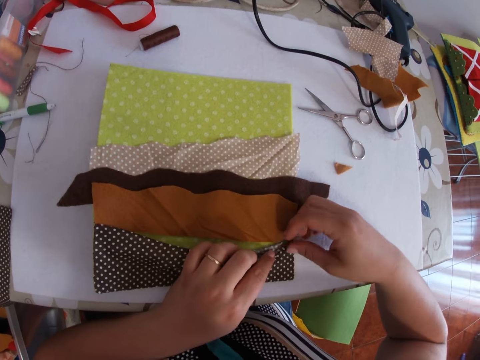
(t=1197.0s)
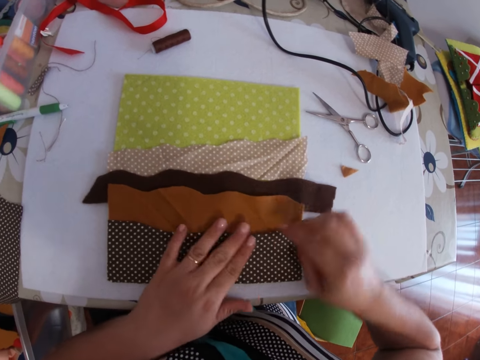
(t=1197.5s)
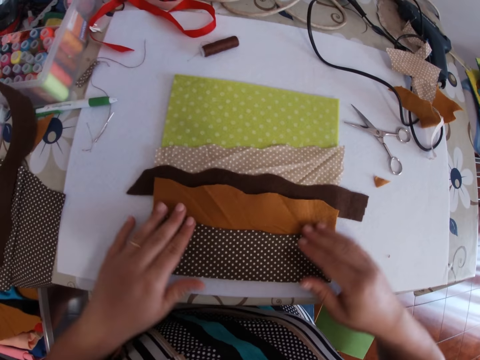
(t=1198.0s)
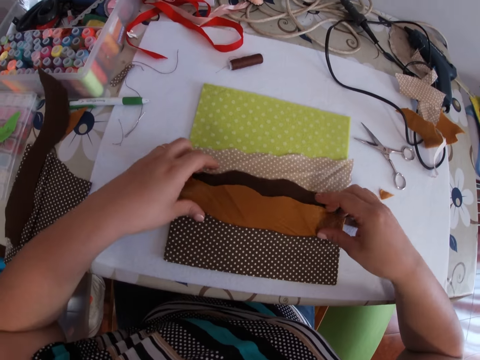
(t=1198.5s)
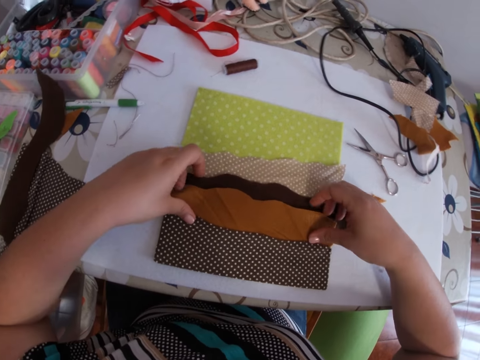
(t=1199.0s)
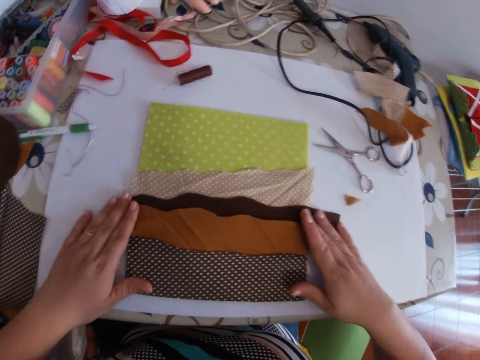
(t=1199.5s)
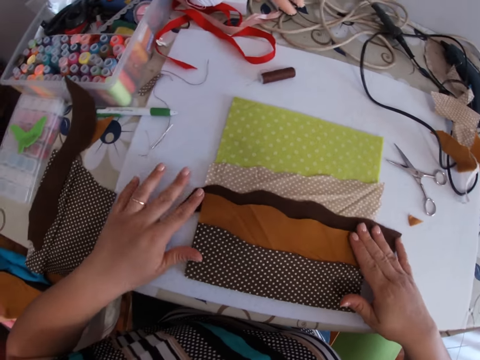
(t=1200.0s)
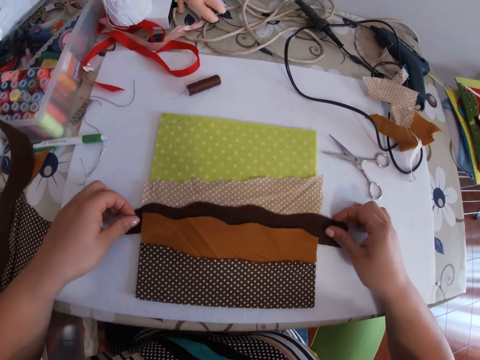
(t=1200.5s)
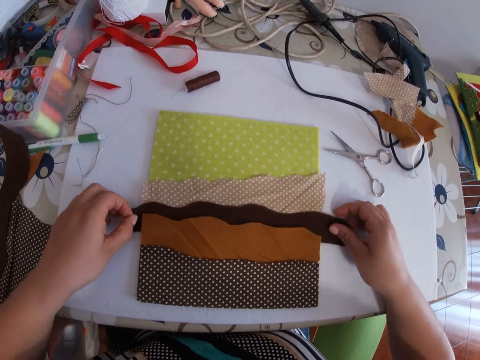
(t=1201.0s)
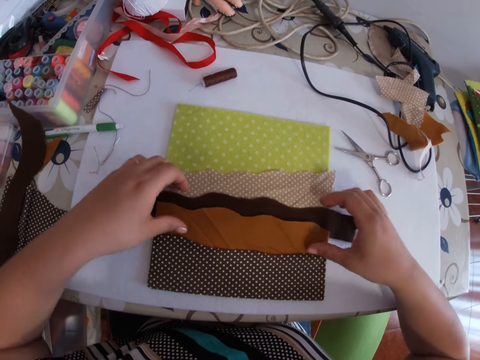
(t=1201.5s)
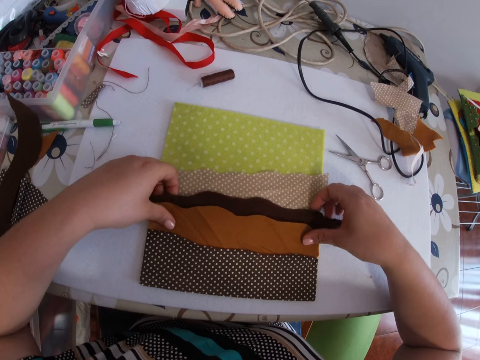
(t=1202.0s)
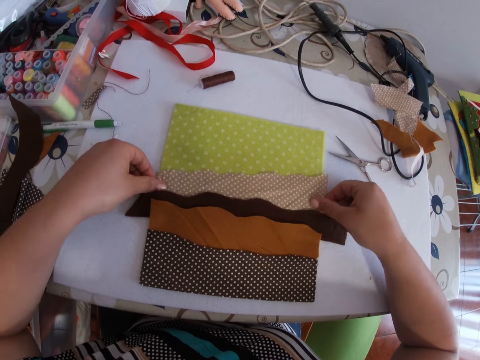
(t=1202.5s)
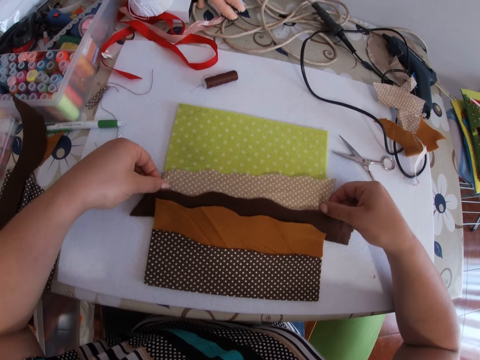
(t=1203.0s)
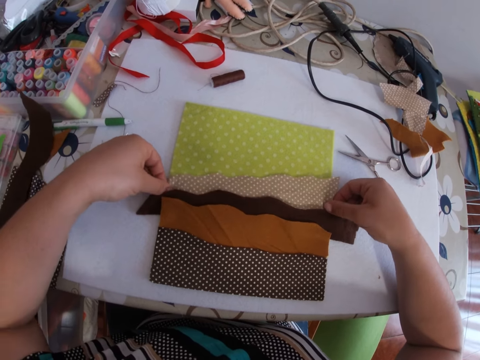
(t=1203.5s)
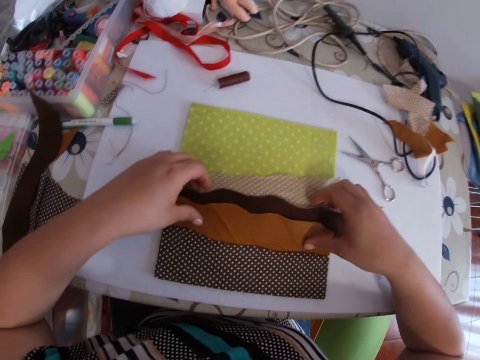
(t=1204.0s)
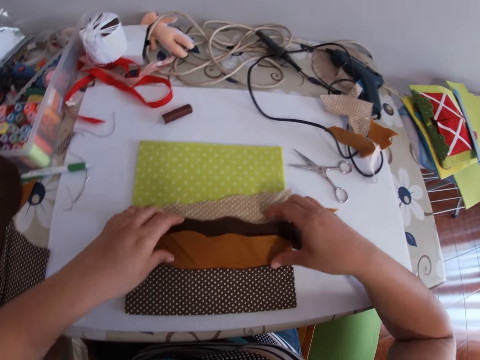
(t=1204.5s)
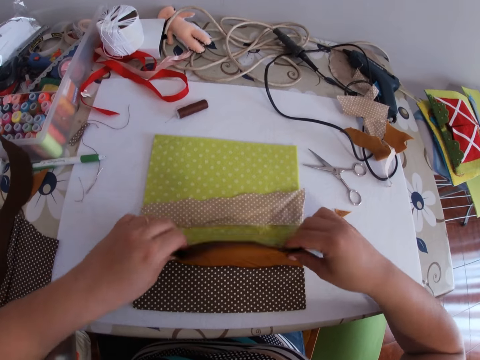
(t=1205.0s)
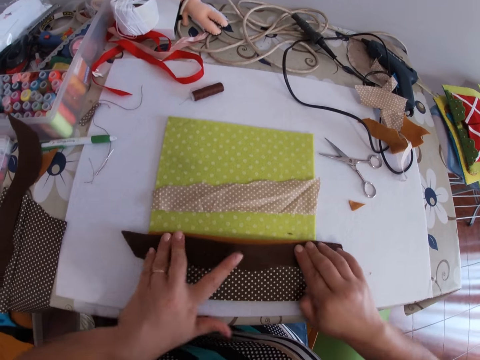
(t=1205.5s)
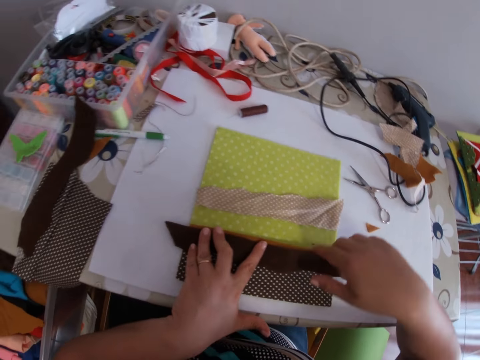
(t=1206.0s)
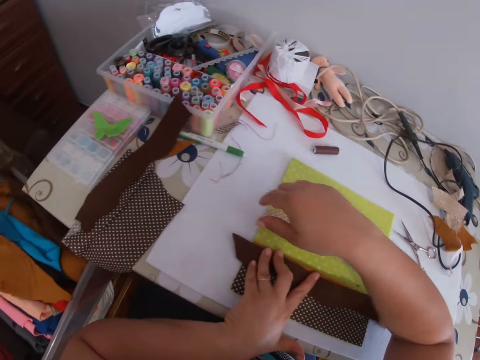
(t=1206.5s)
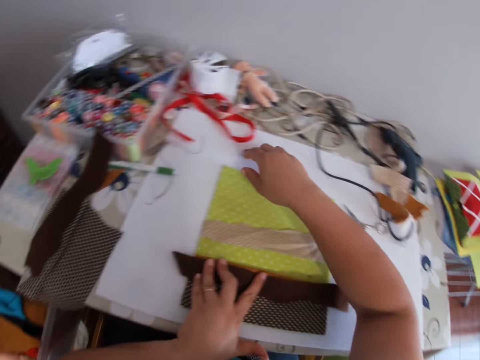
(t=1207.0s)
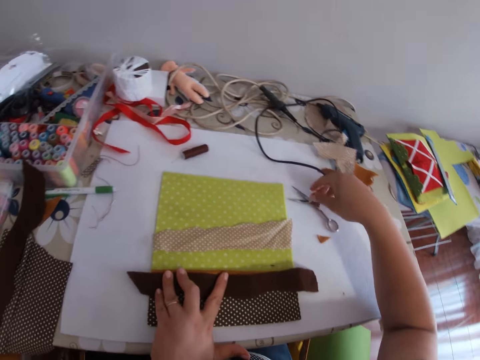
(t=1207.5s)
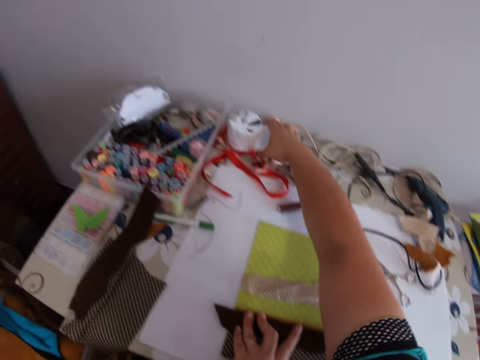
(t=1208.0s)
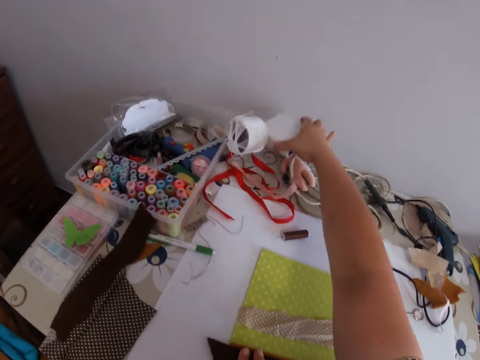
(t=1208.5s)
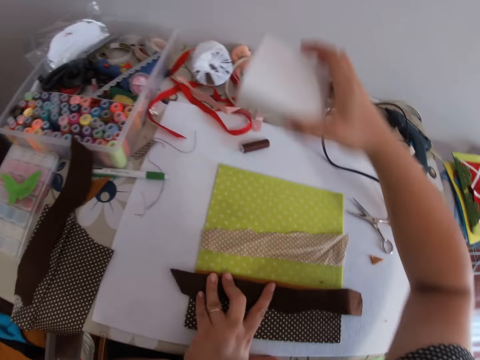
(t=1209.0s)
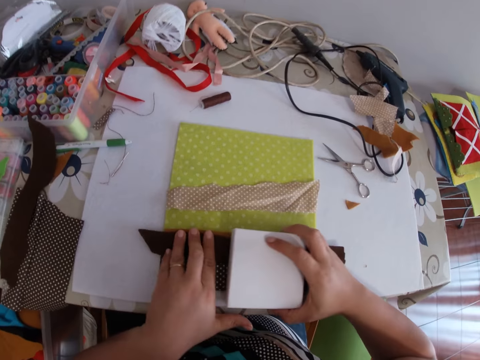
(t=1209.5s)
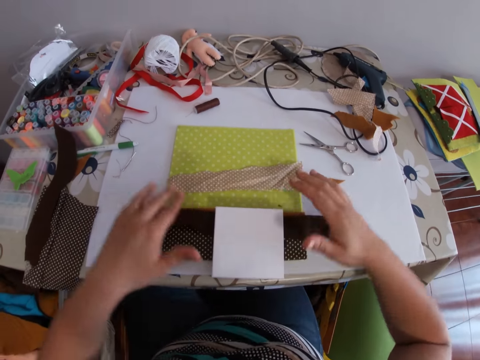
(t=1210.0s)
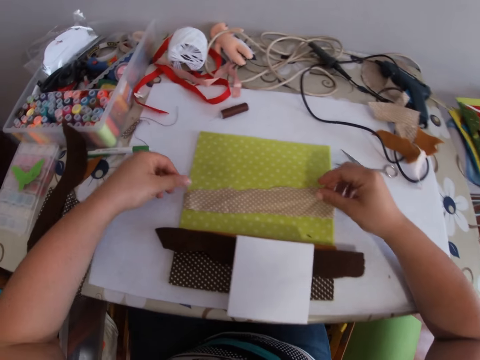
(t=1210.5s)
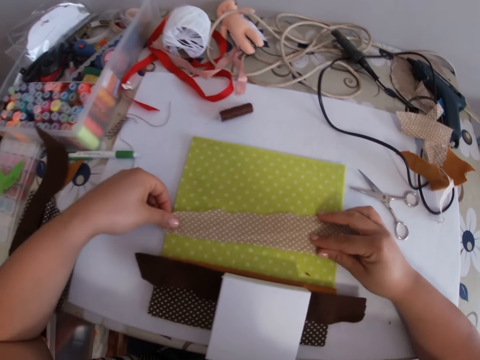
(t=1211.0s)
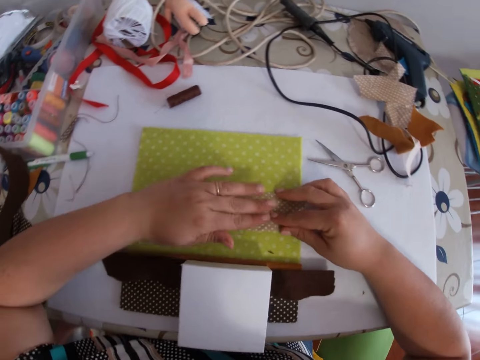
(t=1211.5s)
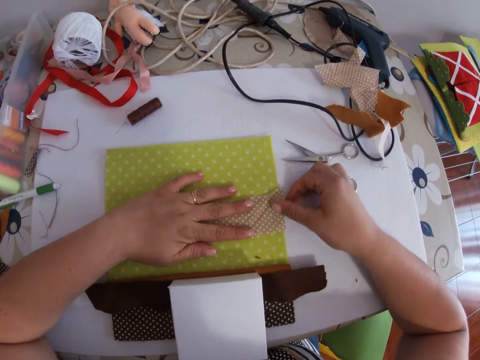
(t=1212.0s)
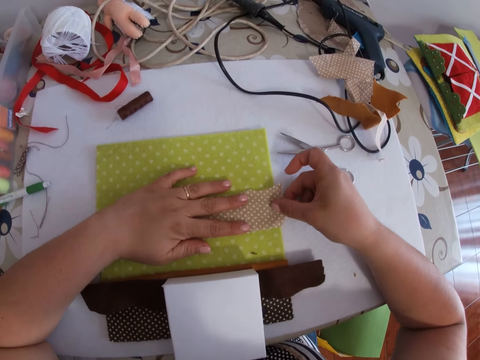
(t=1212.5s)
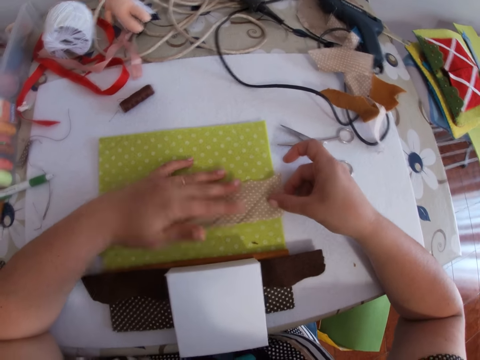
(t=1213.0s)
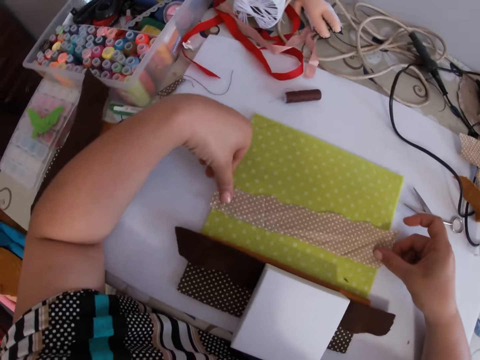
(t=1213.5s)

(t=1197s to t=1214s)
The camera wearer closes the layer of cloth with both hands. She smoothens her hand on the piece of cloth. She adjusts the piece of cloth with both hands. She opens the layer of cloth with both hands. She folds the material. She picks a box from the table with her right hand. She places the box on the cloth with her right hand. She handles the material.

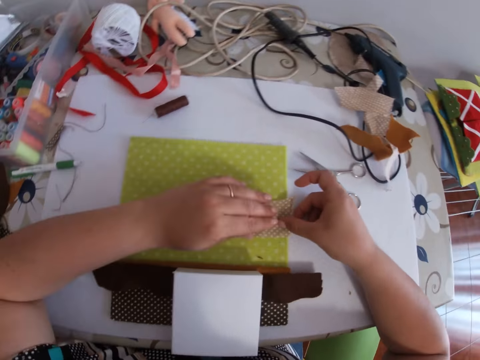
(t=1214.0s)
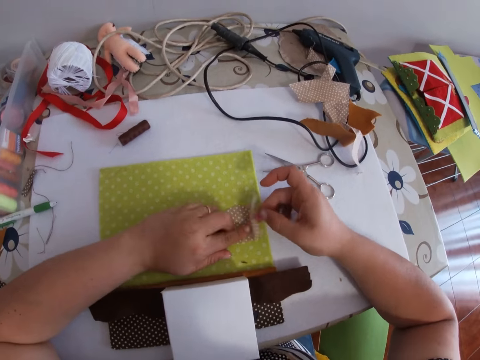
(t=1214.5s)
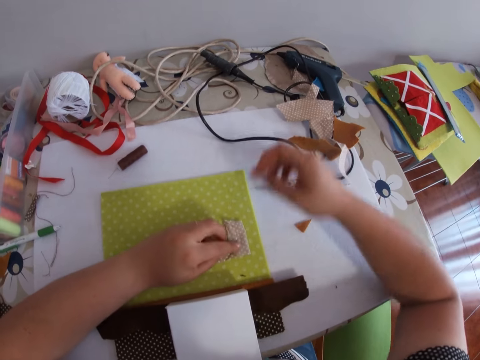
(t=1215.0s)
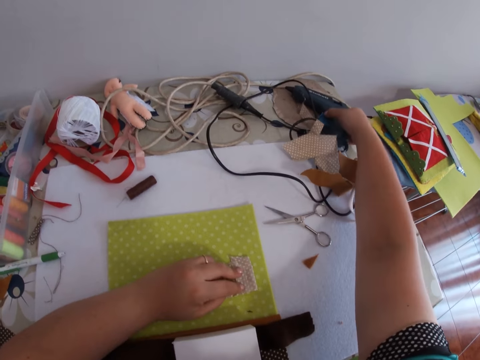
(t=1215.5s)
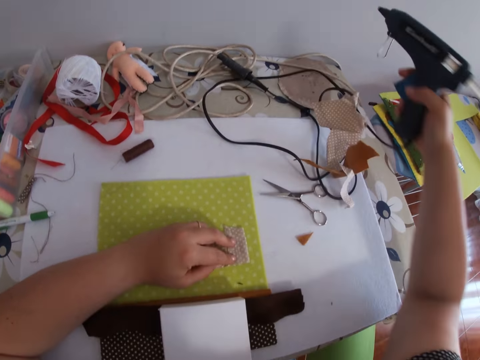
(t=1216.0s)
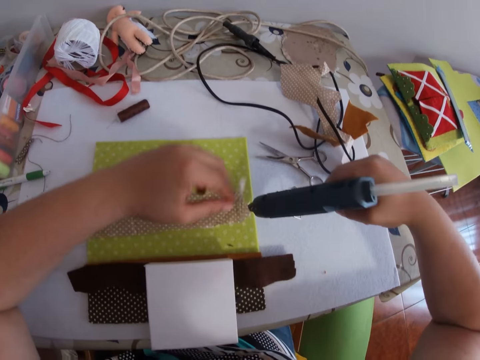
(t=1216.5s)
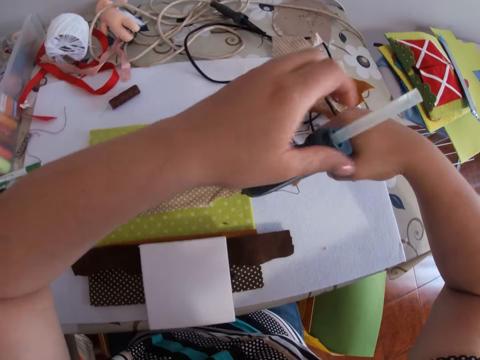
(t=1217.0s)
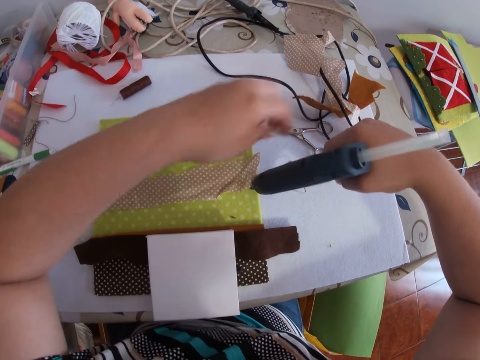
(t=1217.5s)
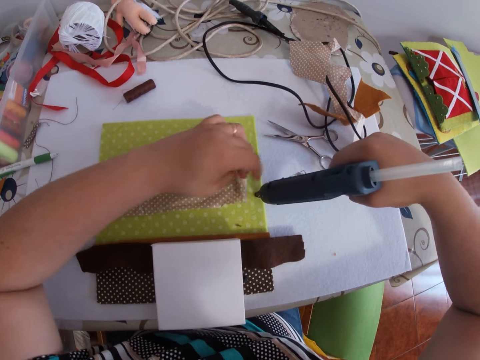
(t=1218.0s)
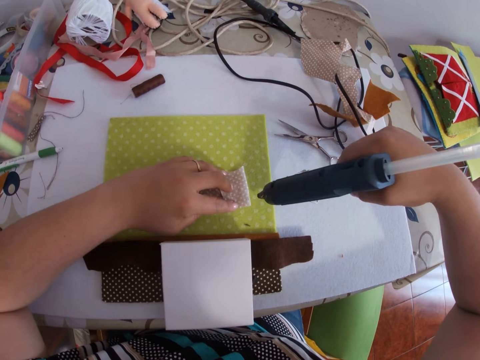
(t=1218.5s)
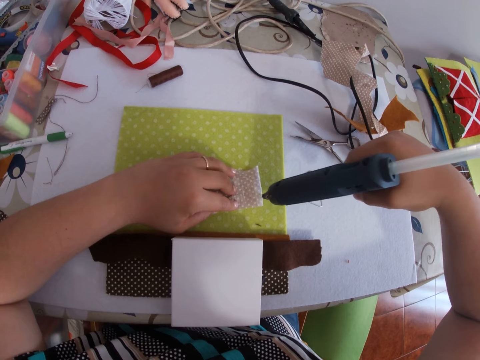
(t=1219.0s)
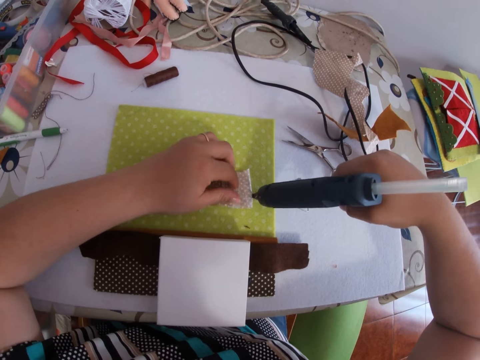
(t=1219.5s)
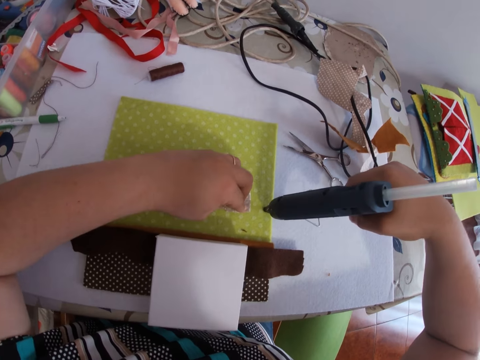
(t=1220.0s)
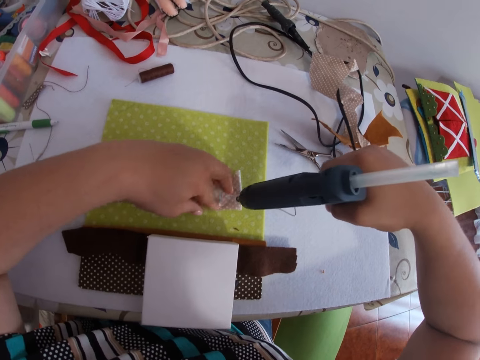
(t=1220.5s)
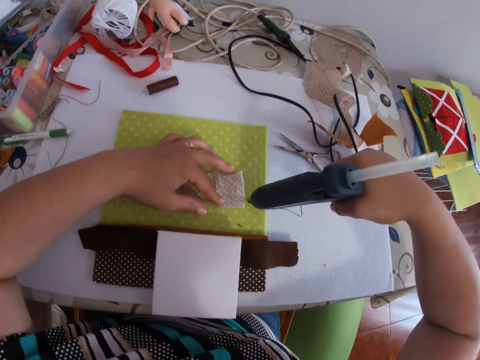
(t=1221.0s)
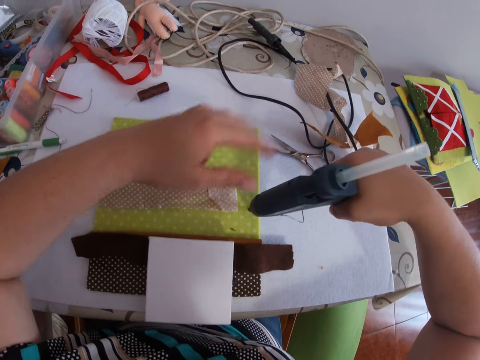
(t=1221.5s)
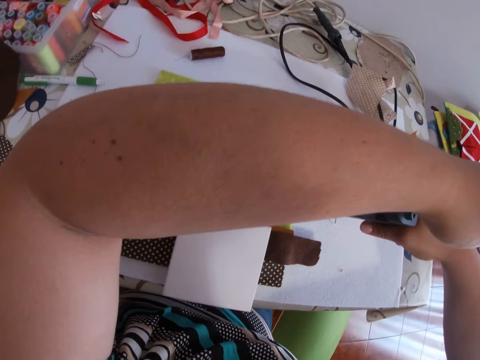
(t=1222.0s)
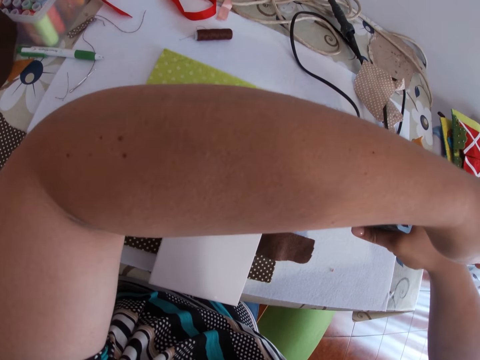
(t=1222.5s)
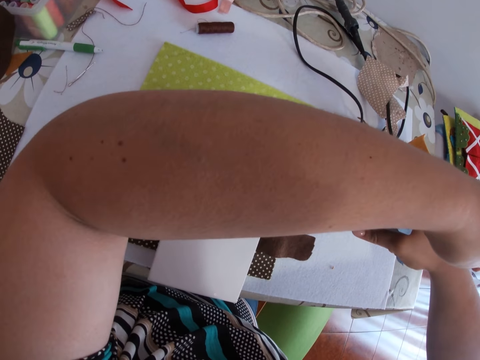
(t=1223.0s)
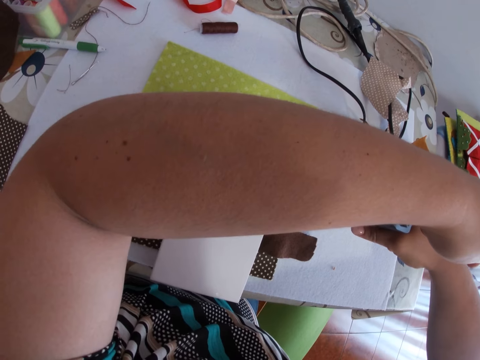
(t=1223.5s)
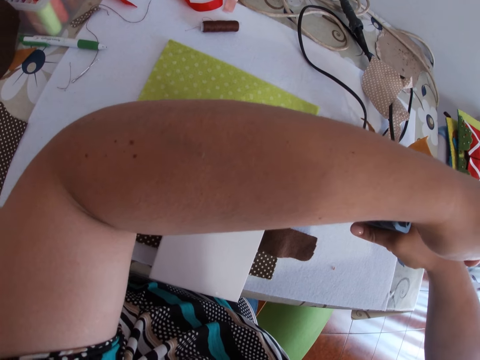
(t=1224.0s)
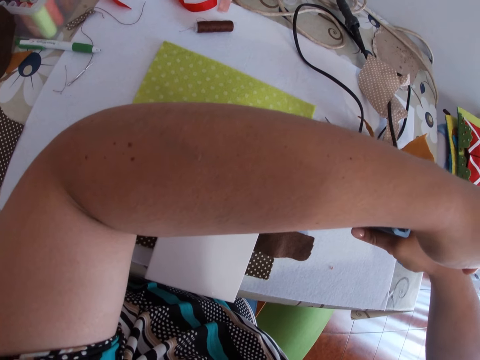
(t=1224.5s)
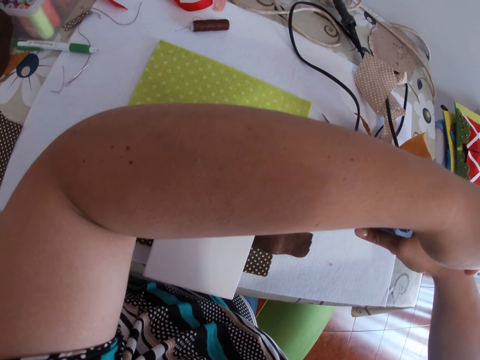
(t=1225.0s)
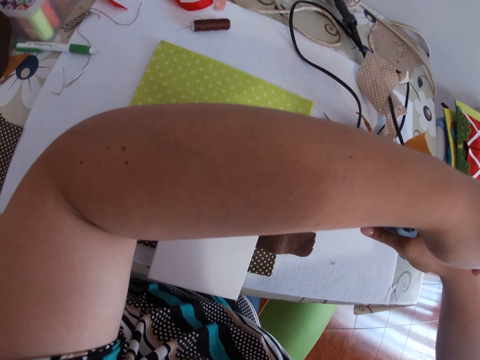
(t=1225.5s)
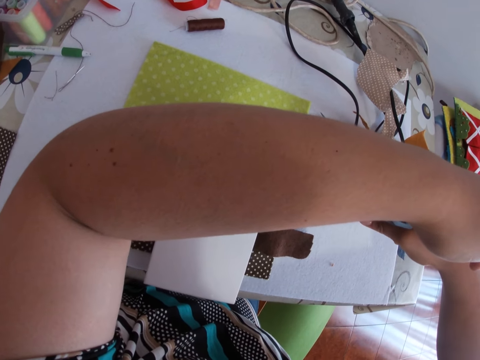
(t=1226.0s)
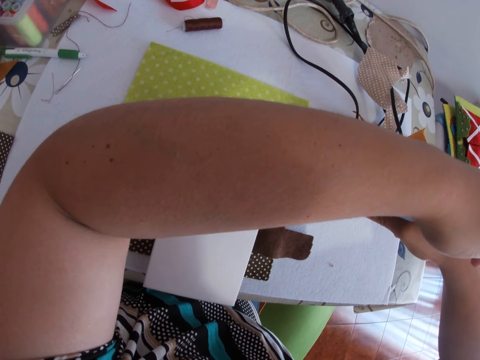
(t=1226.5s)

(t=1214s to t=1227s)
The camera wearer folds the smaller piece of cloth with both hands. They pick a glue gun from the table with the right hand. They fold the piece of cloth with the left hand. They apply glue on a material.
